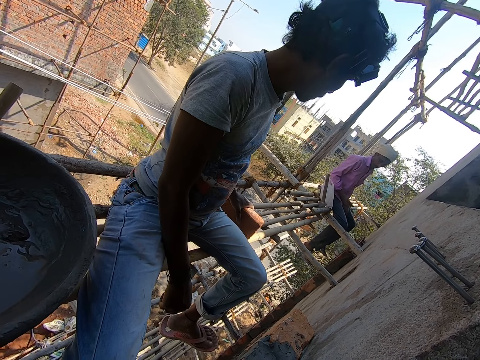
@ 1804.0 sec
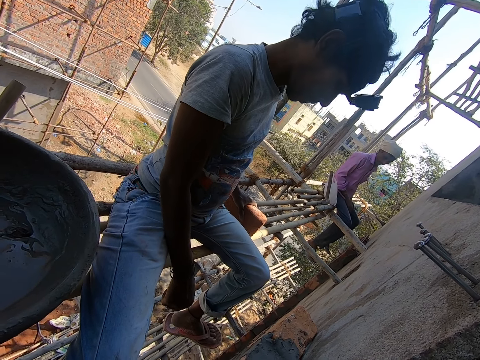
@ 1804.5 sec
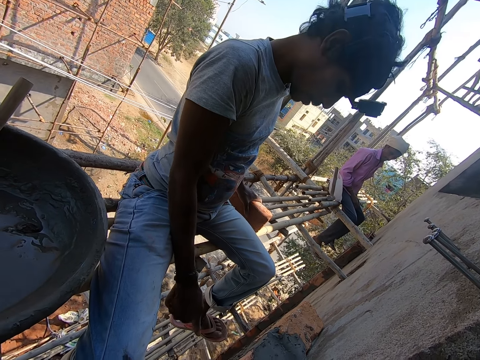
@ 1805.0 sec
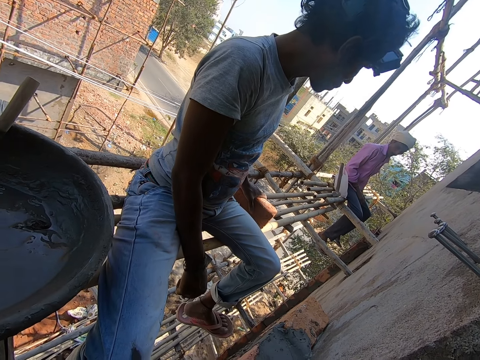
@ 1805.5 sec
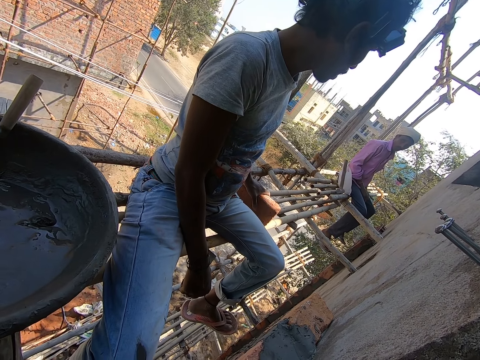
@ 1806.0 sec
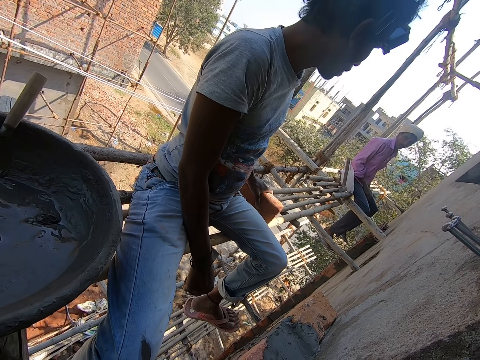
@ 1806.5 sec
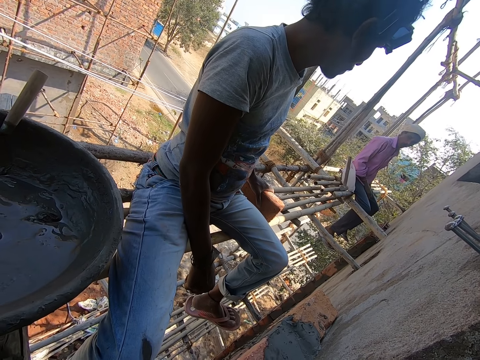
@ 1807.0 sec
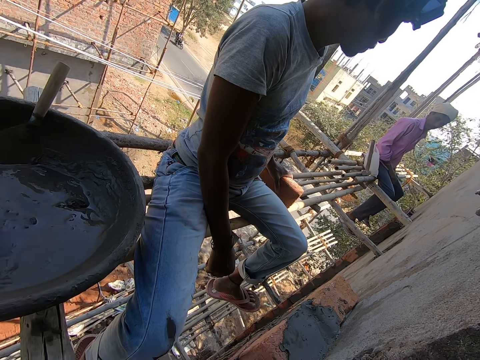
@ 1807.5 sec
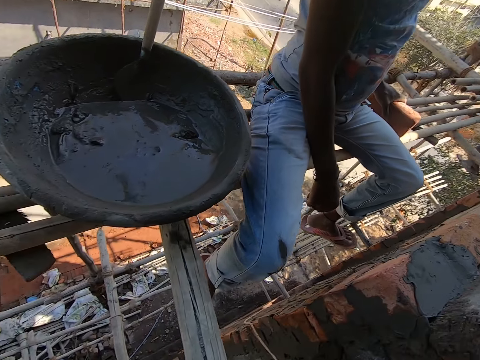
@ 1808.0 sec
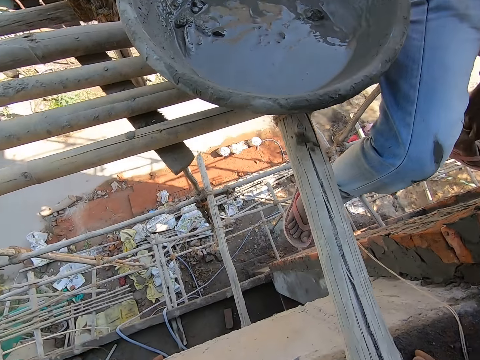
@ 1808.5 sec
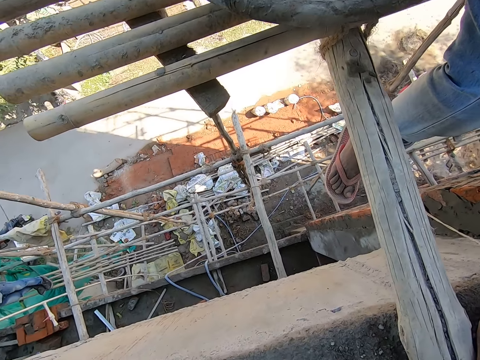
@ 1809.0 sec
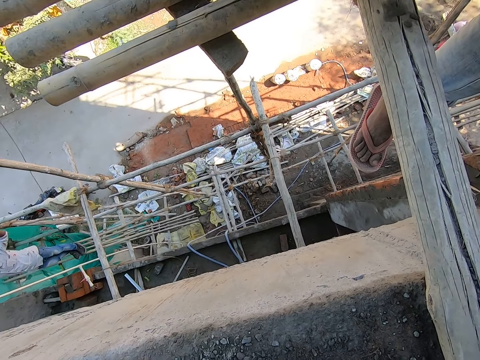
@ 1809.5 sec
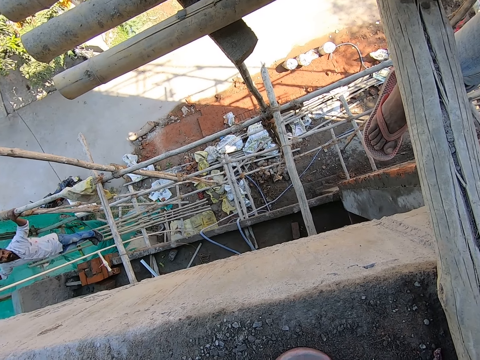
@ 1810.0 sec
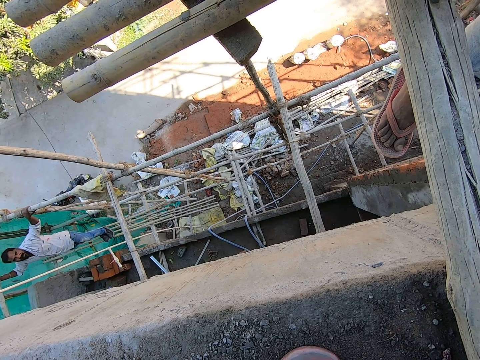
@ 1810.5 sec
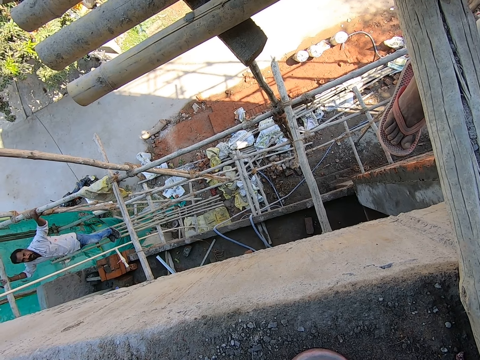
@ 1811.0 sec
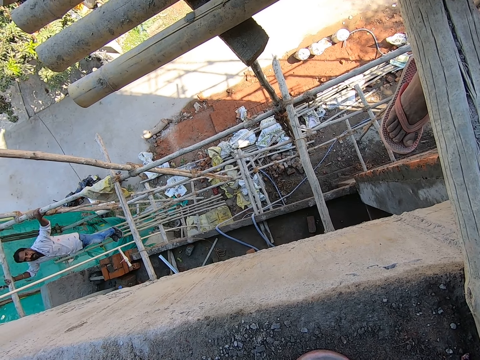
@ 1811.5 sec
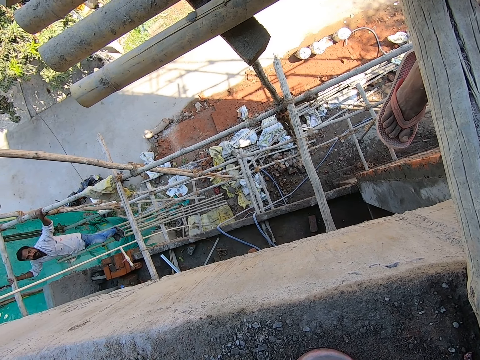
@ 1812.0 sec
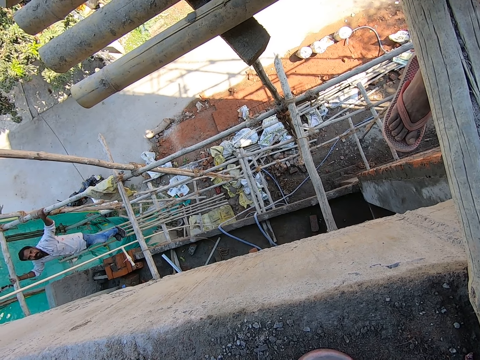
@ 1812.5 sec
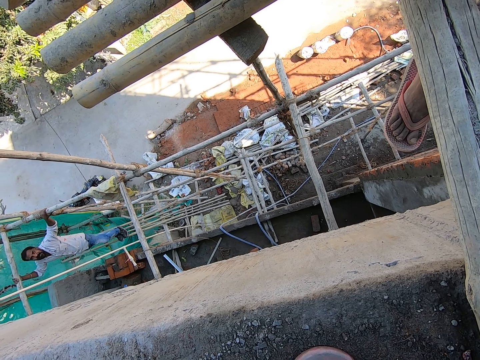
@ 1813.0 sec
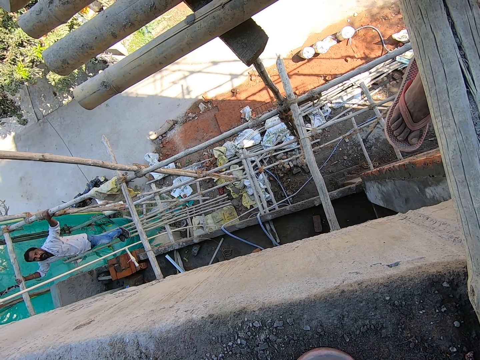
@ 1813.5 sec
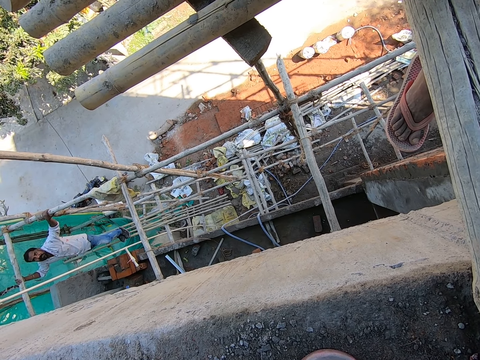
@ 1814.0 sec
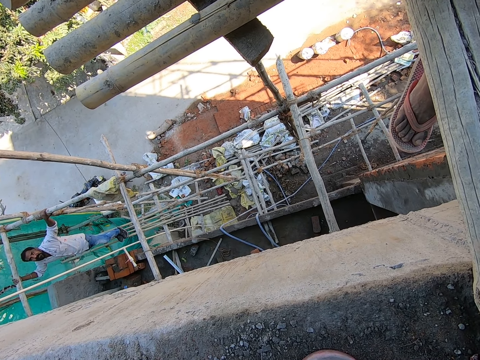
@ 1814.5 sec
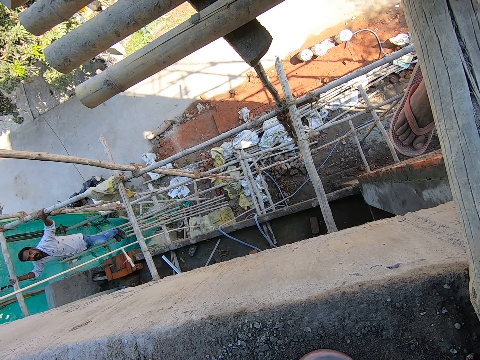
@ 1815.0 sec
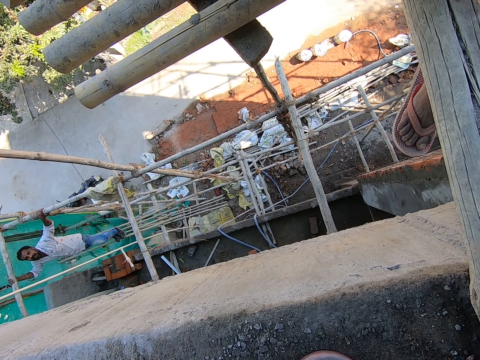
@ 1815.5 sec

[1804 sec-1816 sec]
The camera wearer stares at a man.

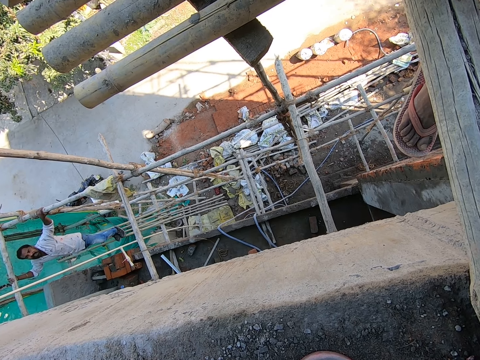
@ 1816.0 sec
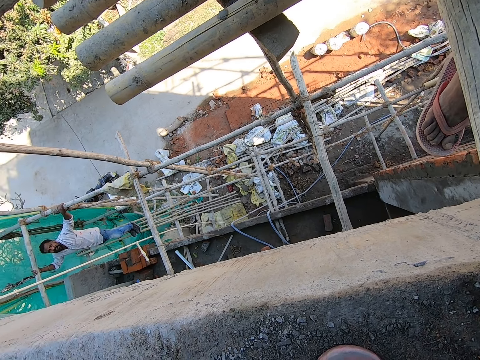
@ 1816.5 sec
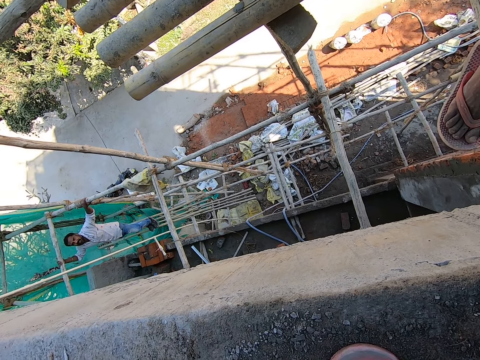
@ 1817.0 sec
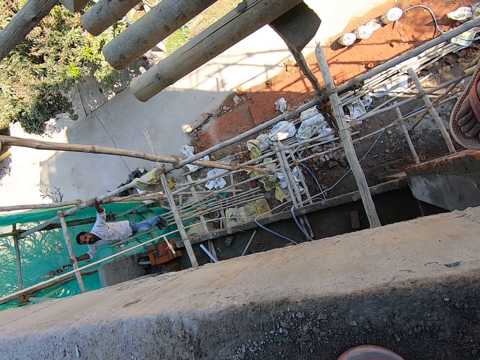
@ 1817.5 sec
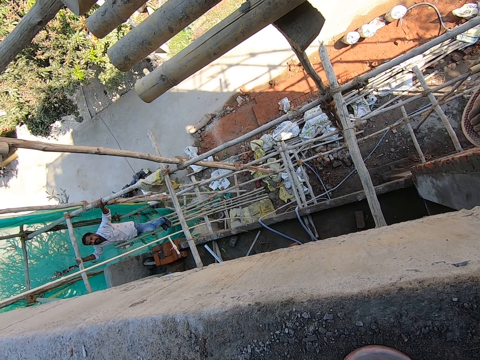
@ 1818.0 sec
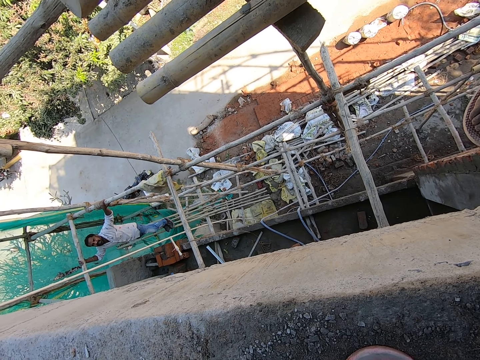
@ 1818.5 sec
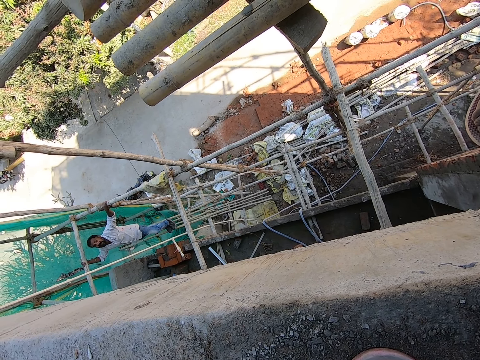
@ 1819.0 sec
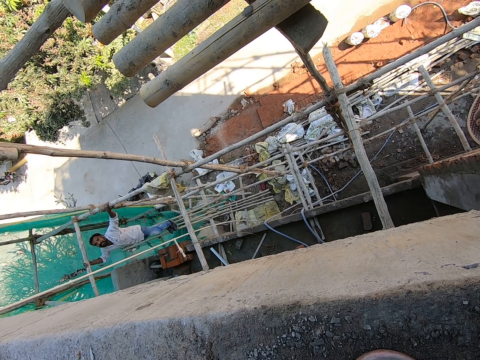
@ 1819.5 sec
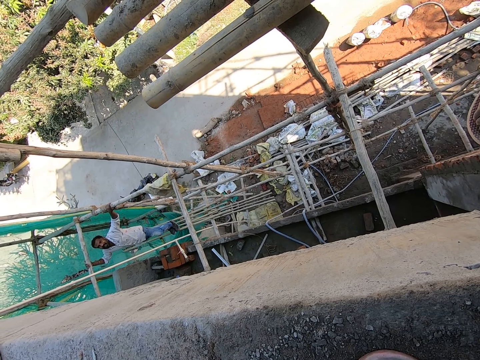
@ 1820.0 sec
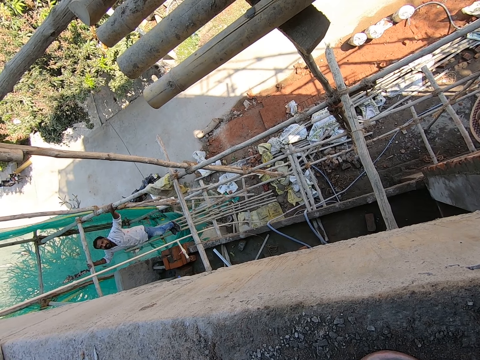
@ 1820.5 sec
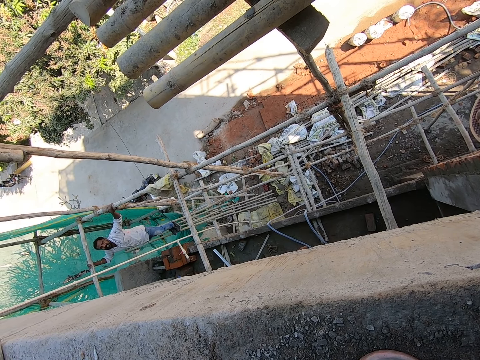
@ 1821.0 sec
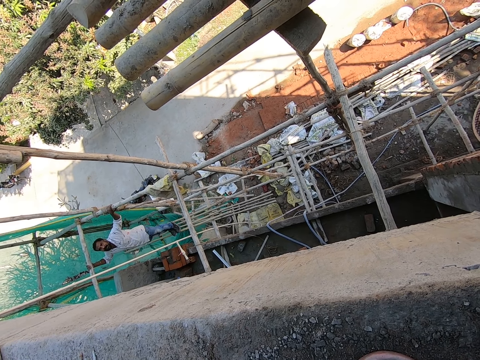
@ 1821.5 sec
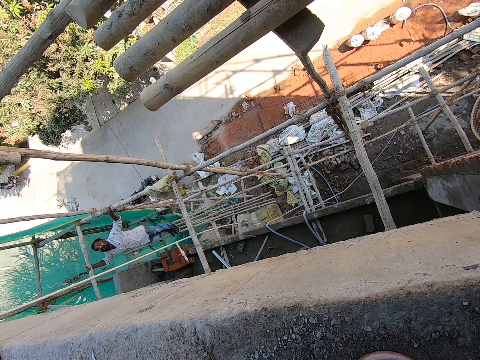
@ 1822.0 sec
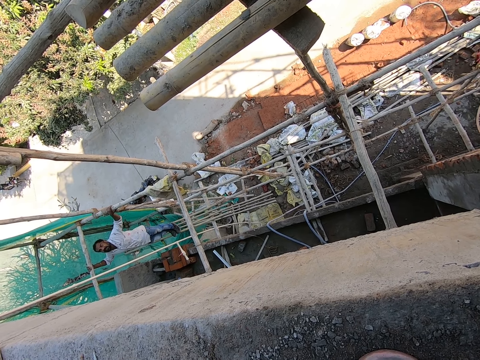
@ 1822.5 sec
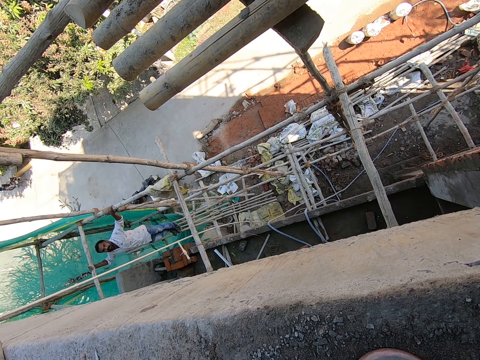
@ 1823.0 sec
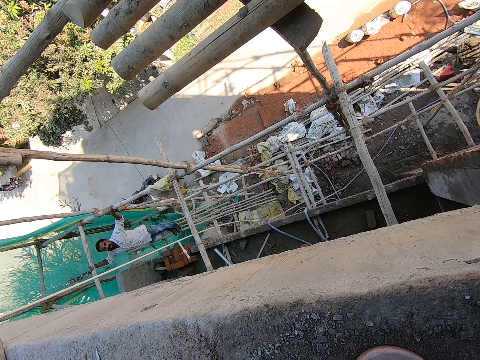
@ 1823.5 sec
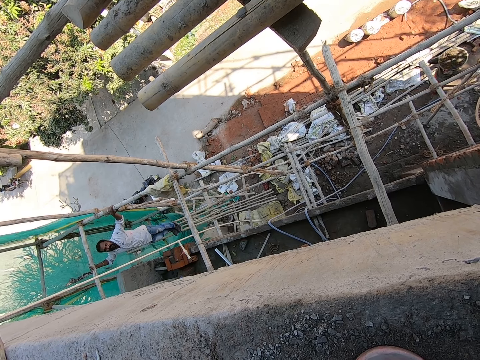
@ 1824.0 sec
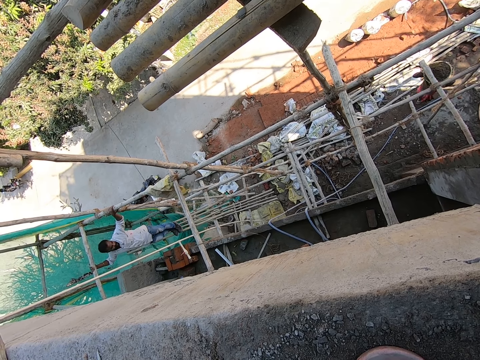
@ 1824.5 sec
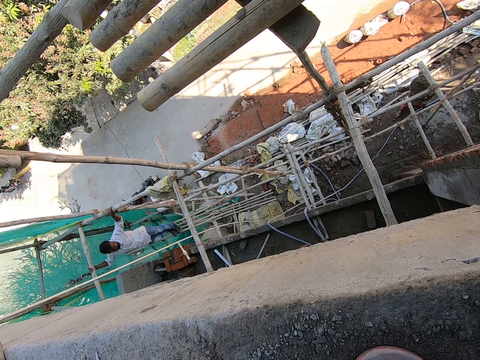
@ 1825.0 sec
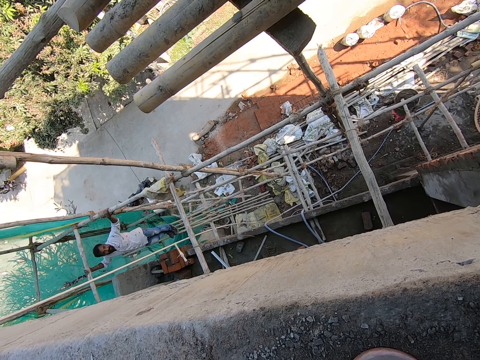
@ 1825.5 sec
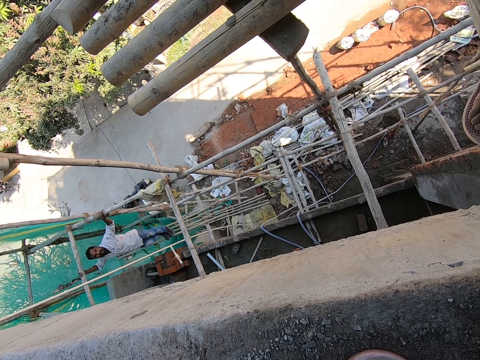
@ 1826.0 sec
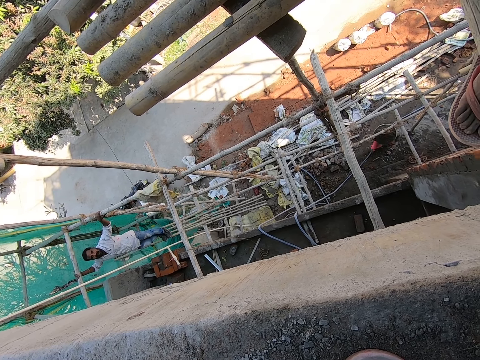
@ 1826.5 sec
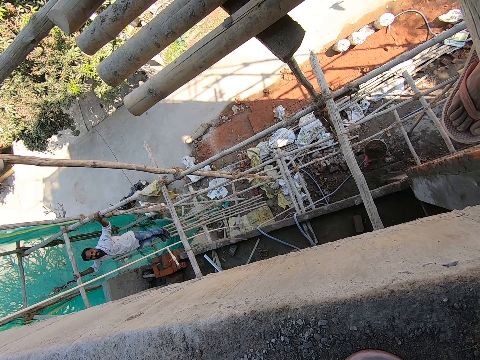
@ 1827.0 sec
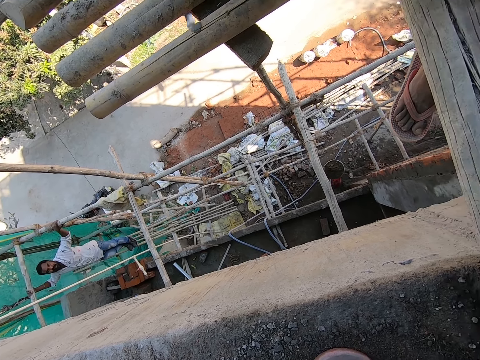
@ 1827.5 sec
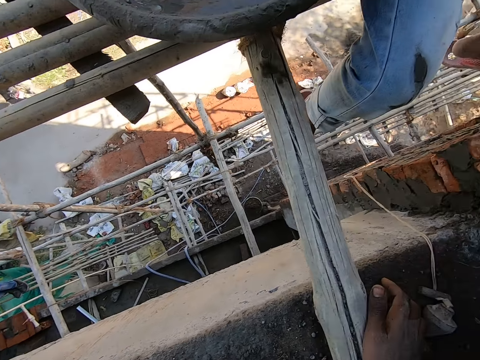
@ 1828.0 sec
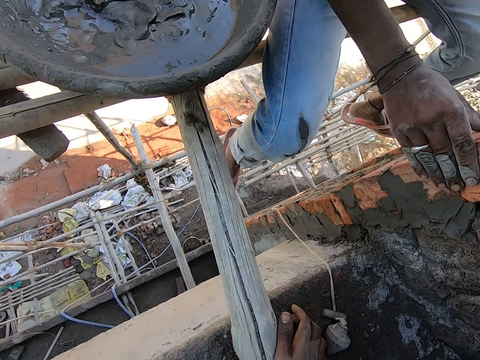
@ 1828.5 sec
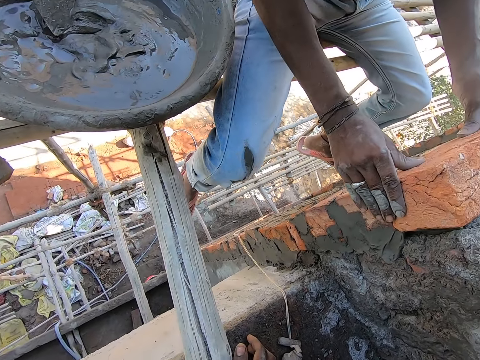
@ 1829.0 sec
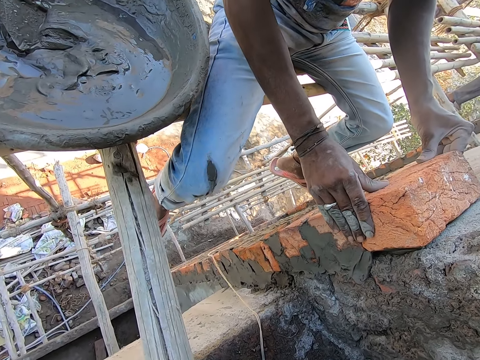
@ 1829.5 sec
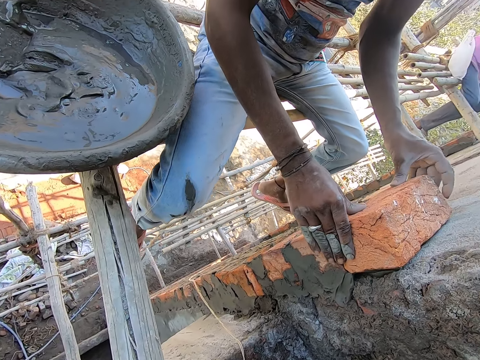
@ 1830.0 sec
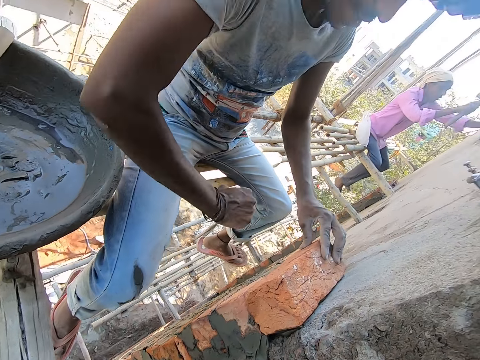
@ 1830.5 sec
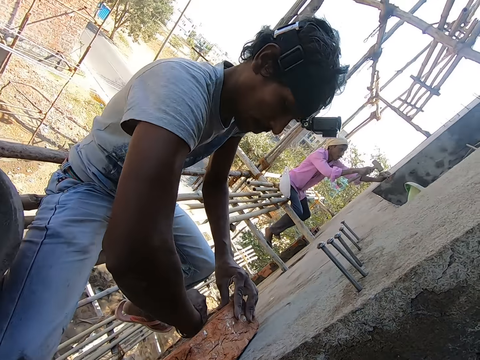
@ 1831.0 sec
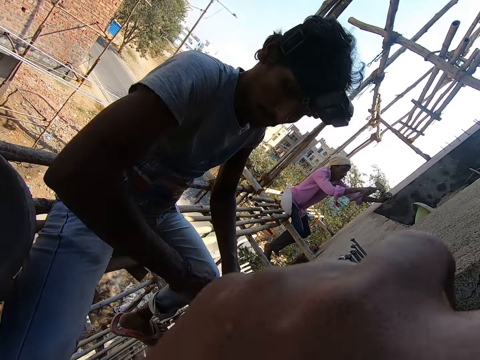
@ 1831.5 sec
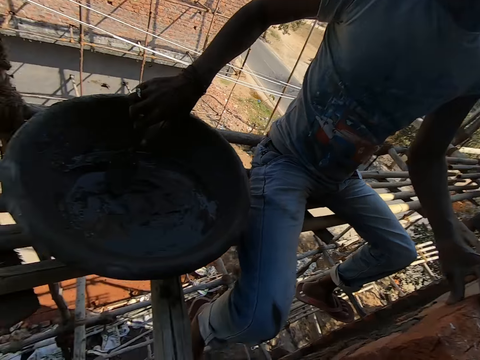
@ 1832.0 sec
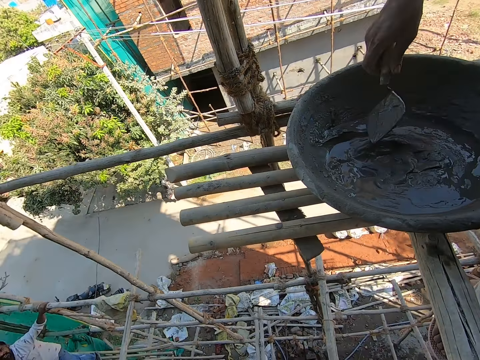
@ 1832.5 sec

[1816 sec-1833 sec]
A man converses with the camera wearer. A woman walks with a bowl on her head. A second man lays a brick on the wall with both hands. The camera wearer stares at the second man. A third man hits the wall with a hammer in his right hand. The second man hits the brick on the wall with his right hand. The camera wearer converses with the first man.
